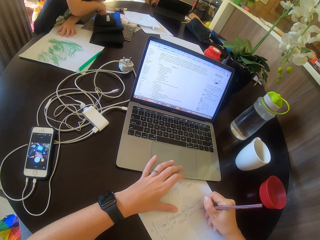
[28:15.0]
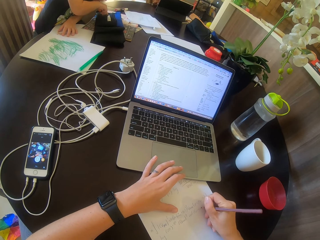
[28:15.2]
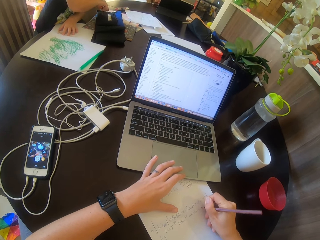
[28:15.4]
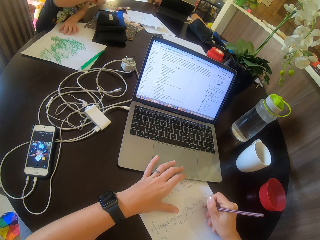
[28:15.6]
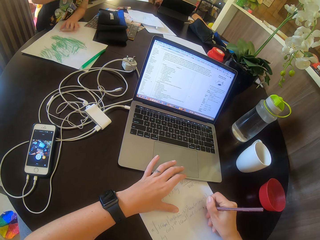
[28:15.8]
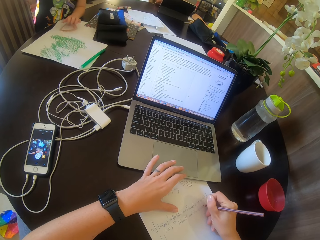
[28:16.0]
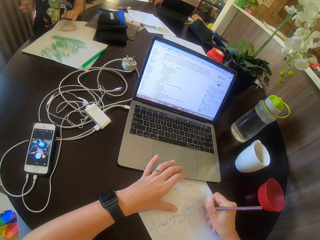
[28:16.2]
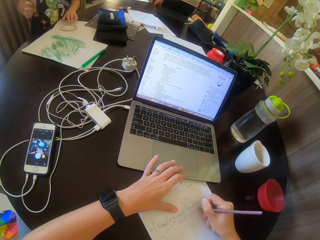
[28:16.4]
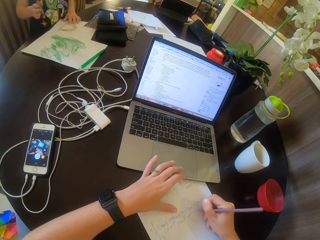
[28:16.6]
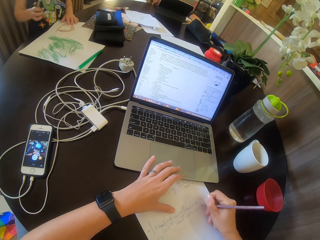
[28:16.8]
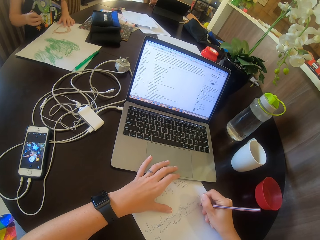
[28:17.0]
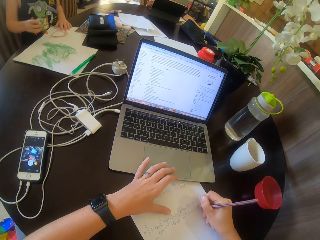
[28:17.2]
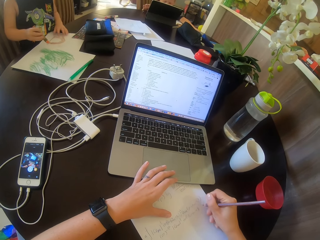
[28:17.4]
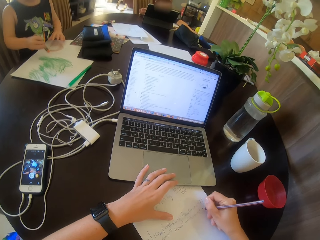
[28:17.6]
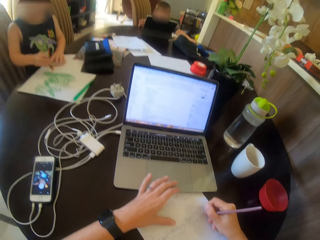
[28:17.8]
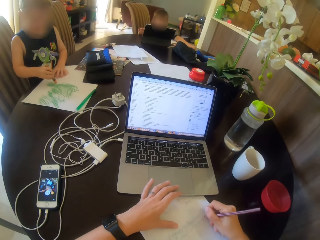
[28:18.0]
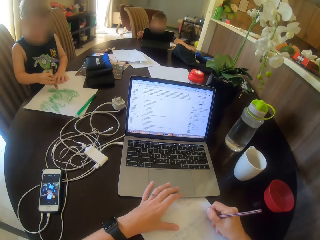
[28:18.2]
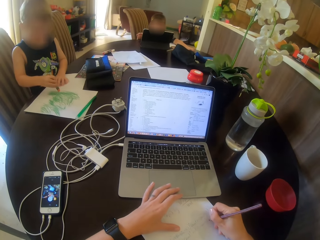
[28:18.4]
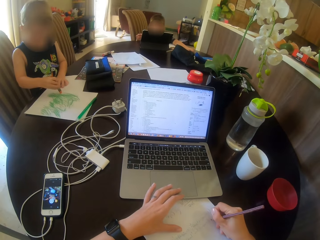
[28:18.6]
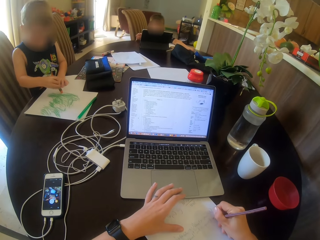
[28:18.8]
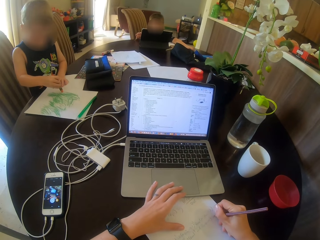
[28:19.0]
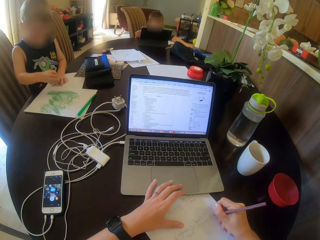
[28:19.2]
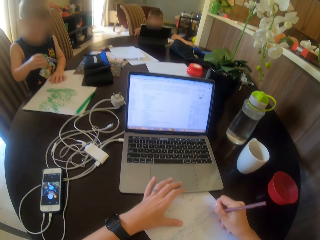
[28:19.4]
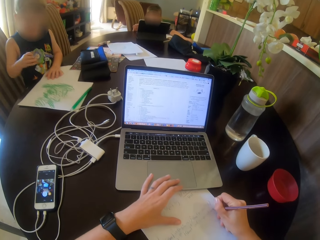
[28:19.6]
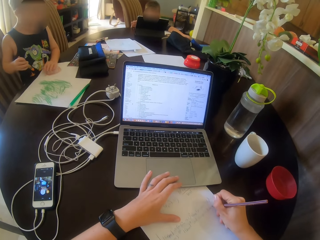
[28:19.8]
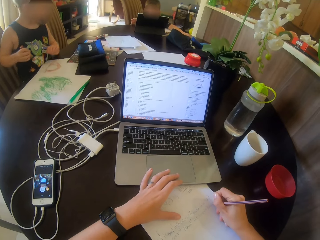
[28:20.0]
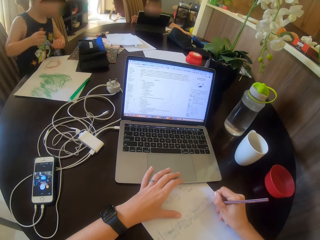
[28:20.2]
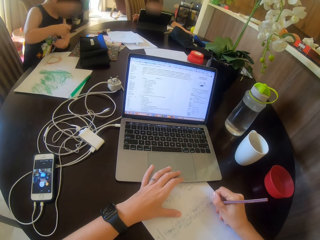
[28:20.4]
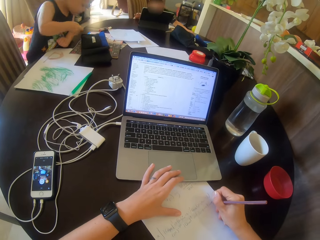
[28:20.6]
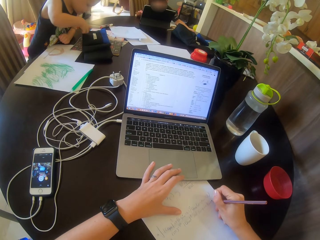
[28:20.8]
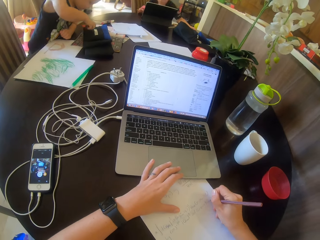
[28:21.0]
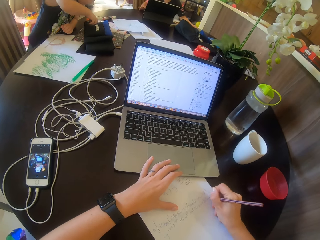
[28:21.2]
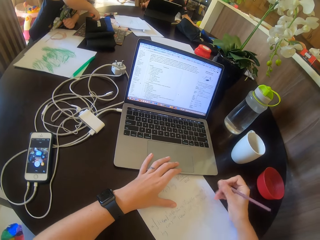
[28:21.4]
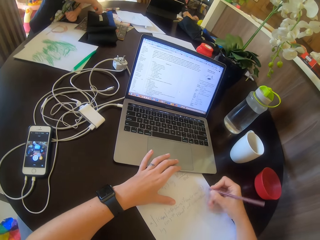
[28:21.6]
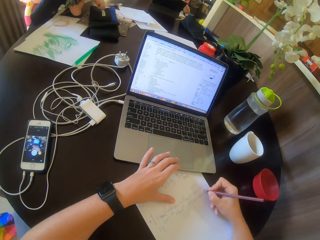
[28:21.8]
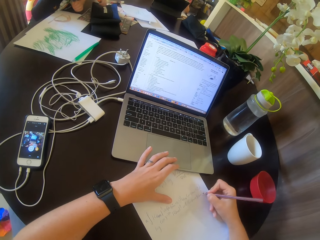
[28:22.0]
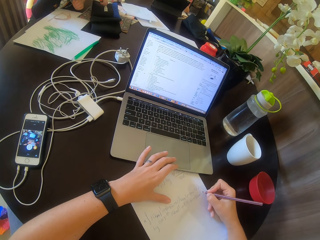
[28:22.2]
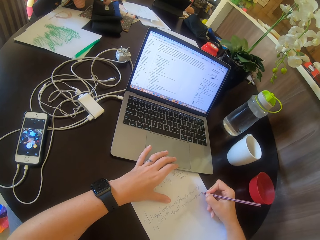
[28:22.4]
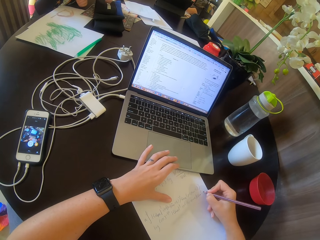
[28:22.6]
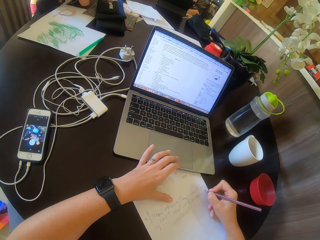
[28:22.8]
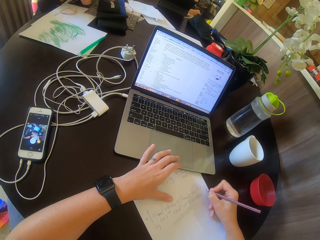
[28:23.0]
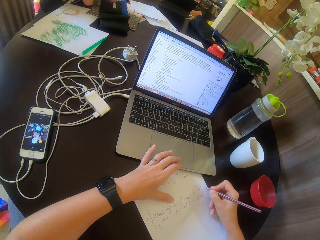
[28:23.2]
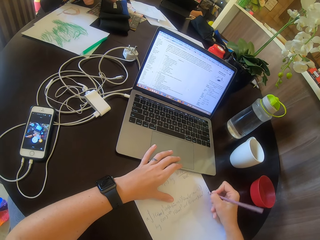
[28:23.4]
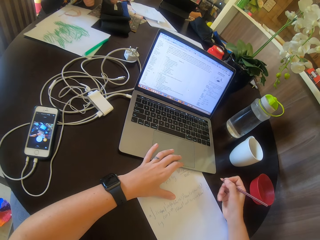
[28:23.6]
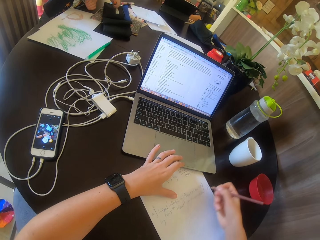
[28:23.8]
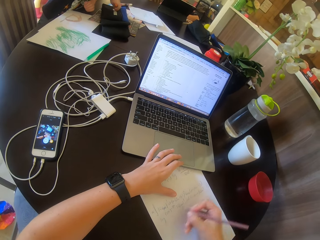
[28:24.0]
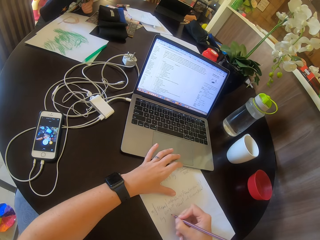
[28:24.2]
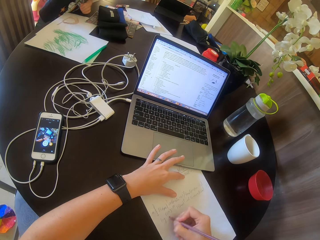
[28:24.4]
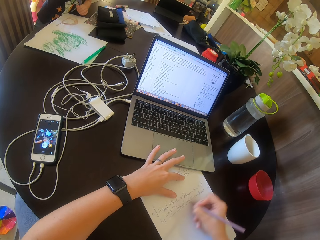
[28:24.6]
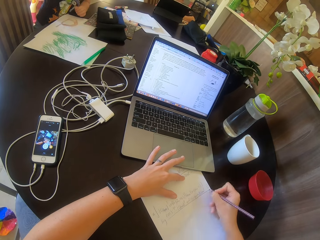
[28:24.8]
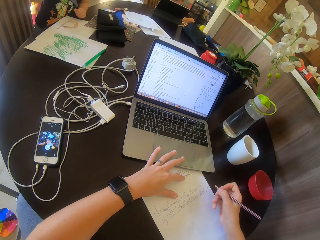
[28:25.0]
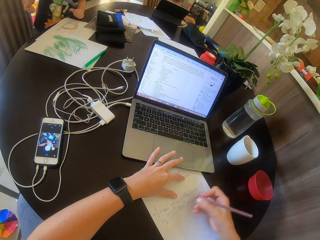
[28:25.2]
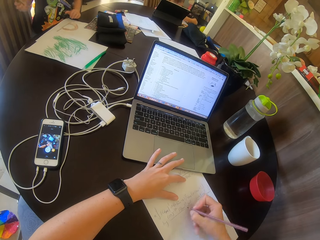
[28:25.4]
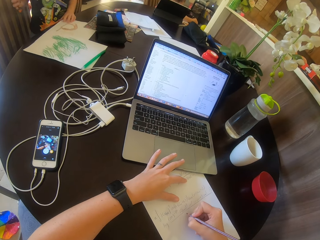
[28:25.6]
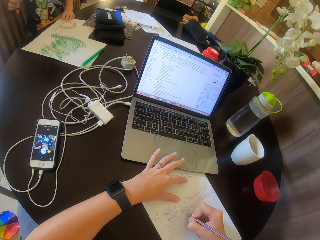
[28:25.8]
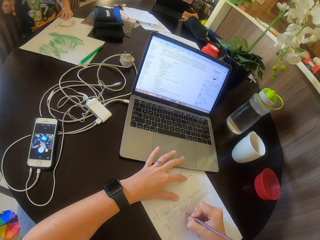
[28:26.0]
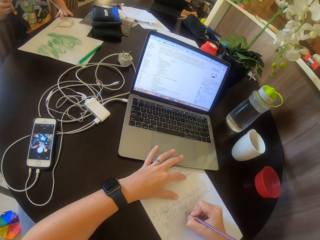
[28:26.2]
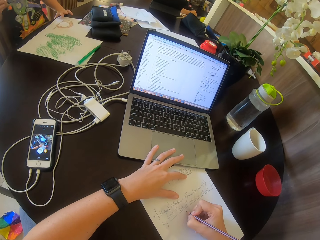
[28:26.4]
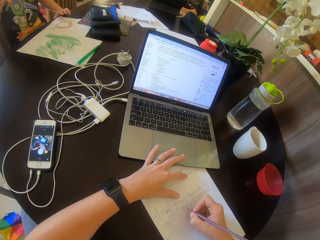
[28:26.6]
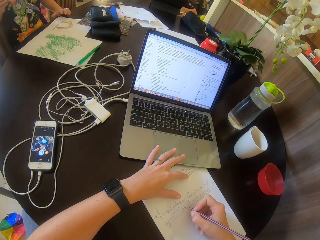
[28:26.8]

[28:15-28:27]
A child draws on a paper. The child plays on the table. The camera wearer writes on a paper.

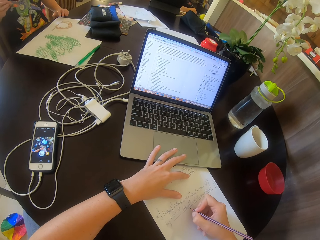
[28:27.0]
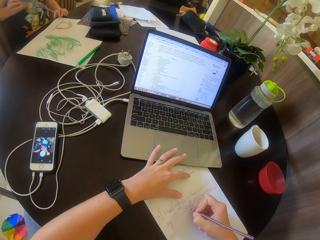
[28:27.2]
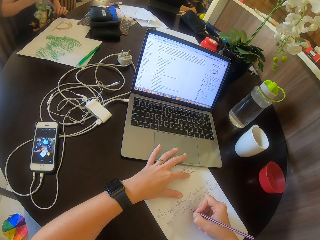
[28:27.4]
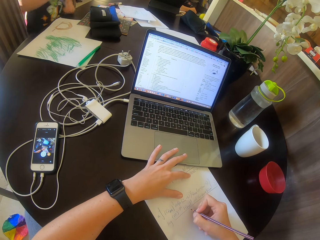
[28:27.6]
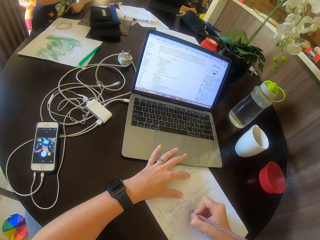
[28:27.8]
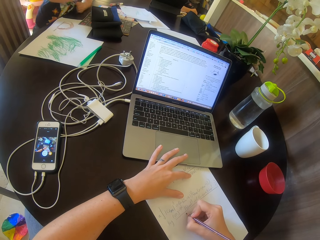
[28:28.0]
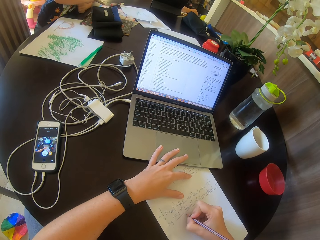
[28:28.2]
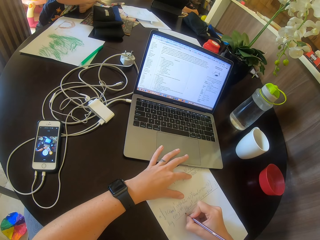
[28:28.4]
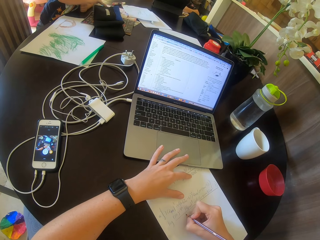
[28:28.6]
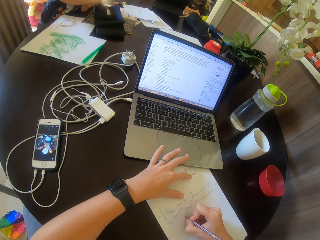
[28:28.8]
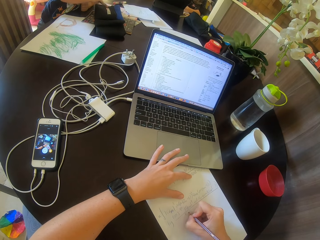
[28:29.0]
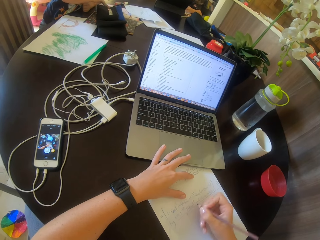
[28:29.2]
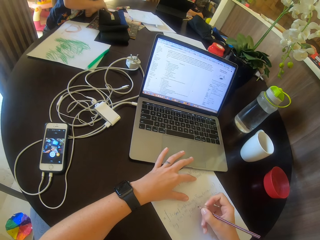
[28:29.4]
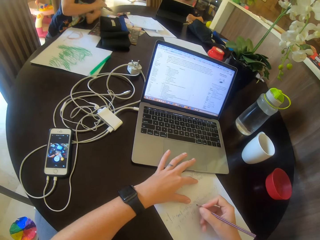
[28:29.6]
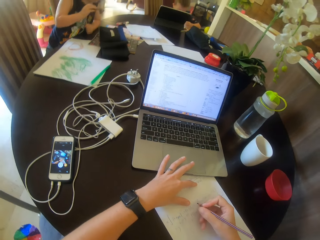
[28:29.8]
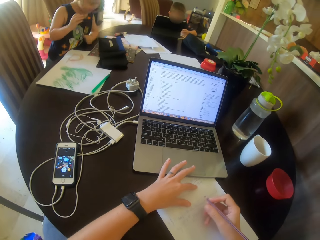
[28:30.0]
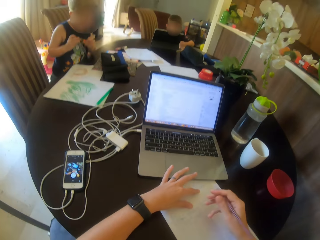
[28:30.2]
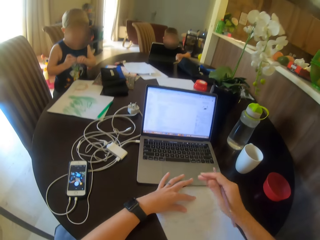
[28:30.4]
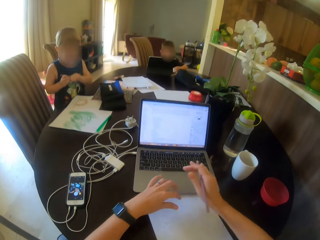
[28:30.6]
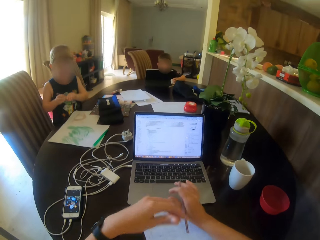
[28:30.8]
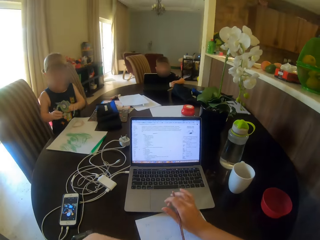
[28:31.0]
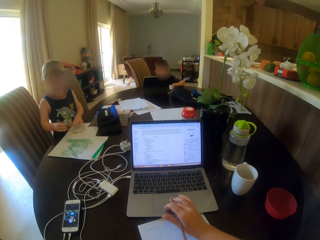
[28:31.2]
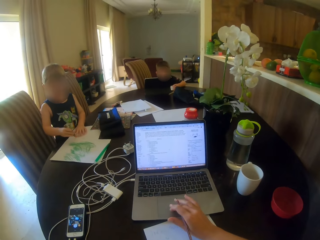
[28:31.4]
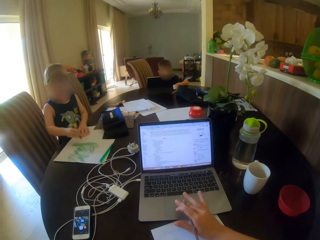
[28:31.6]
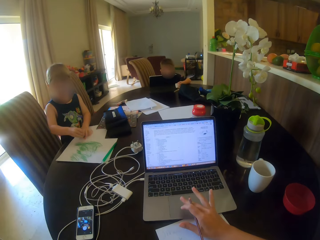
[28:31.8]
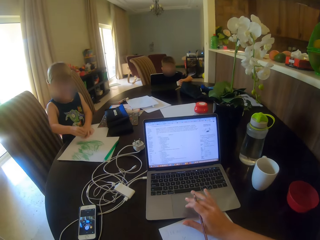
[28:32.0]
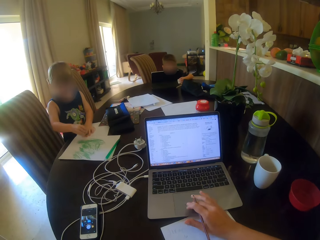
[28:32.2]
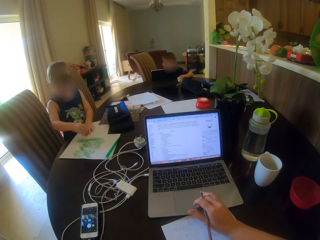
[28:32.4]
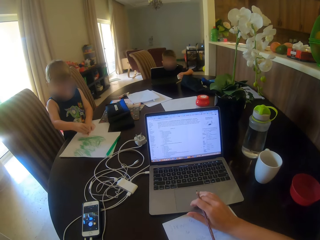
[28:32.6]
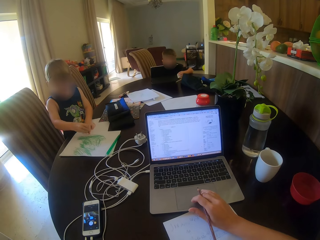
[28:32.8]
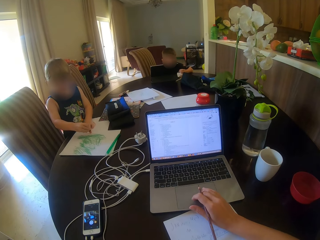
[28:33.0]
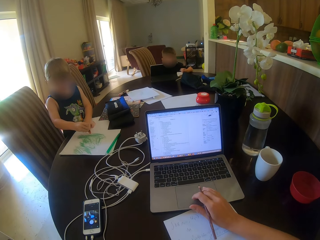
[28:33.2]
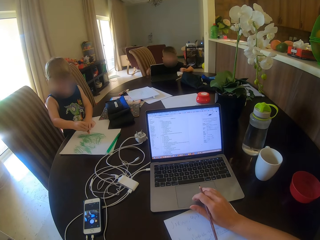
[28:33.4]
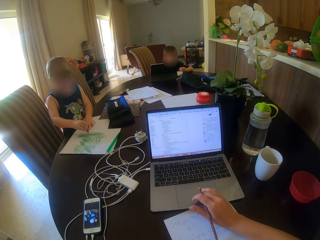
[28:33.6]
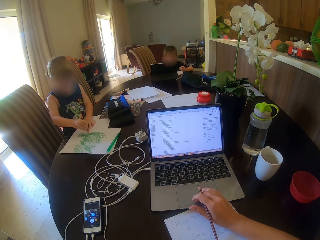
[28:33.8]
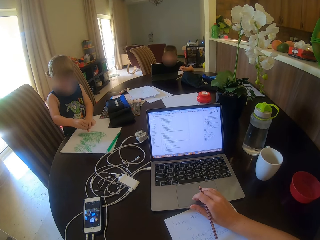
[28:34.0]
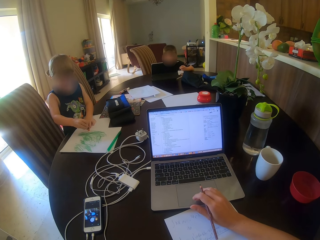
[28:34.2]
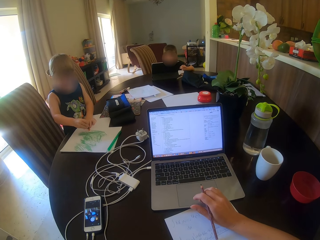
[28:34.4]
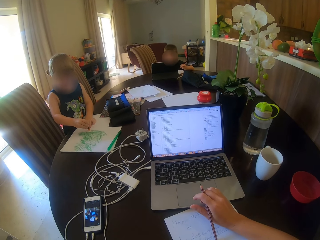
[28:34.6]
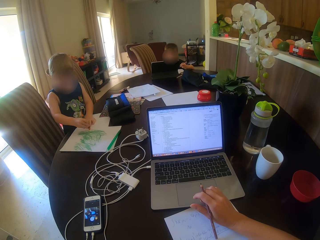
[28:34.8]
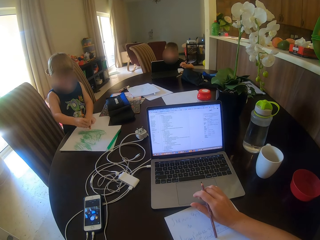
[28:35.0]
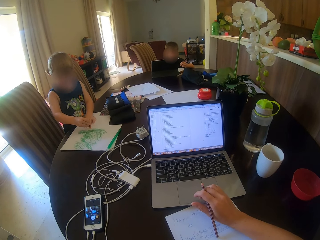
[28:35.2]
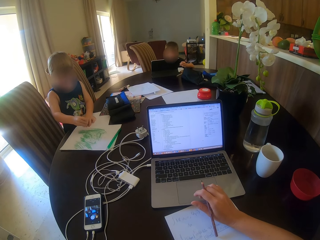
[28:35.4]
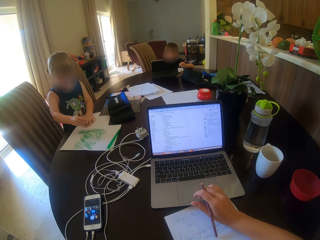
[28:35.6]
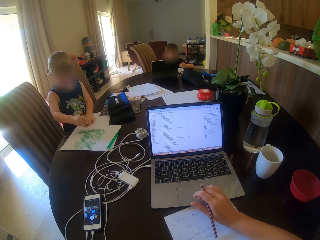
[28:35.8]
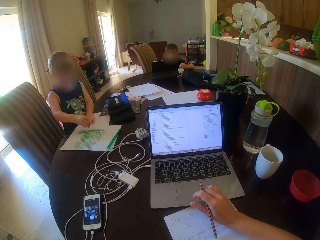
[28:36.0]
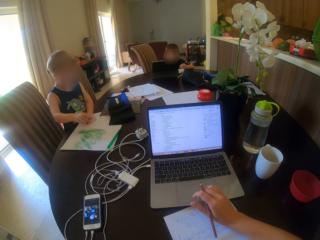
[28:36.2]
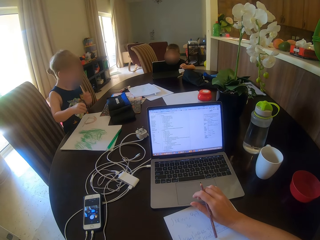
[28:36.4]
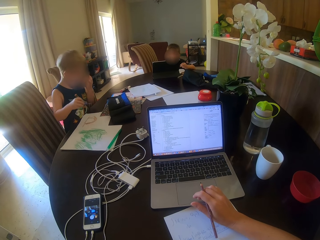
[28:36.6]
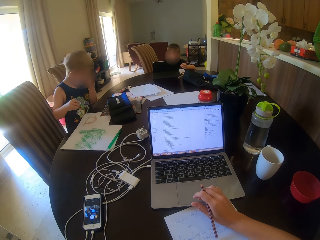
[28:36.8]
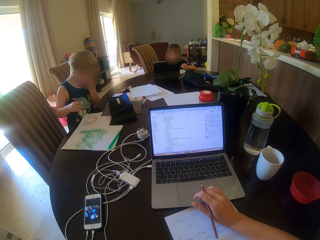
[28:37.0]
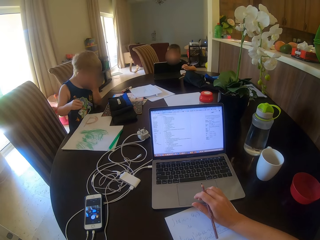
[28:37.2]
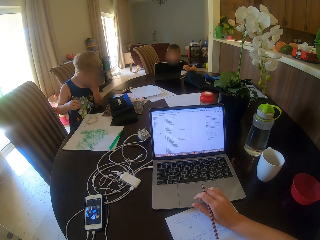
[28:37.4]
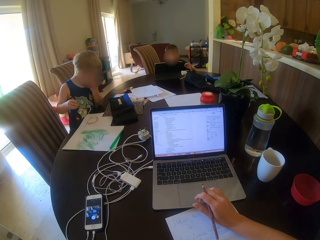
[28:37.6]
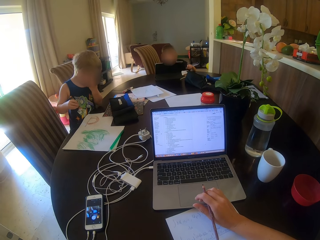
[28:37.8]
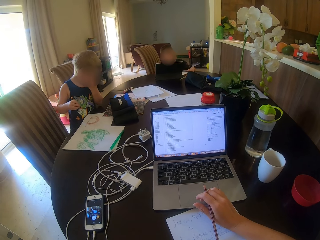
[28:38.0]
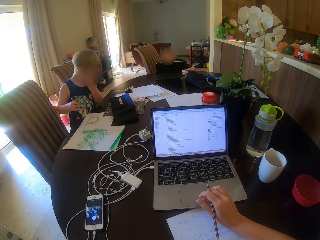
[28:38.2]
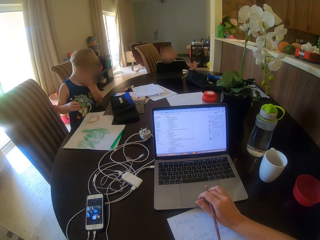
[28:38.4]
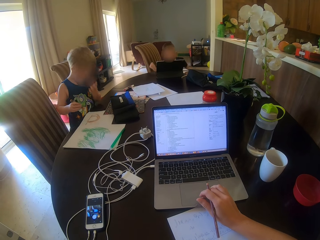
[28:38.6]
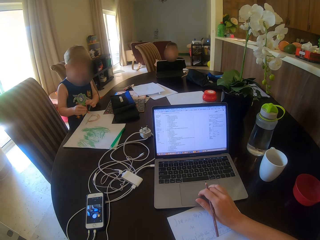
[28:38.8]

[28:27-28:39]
A child draws on a paper. The camera wearer scrolls the laptop.
